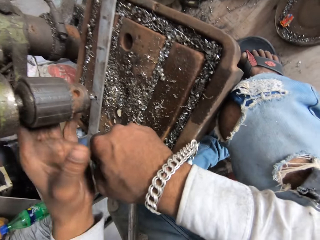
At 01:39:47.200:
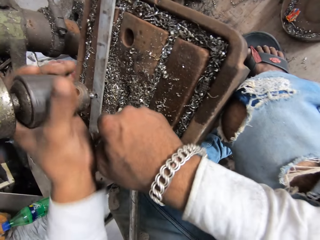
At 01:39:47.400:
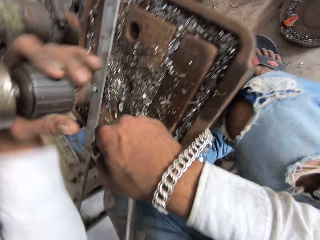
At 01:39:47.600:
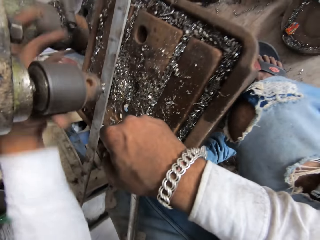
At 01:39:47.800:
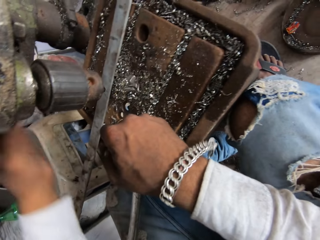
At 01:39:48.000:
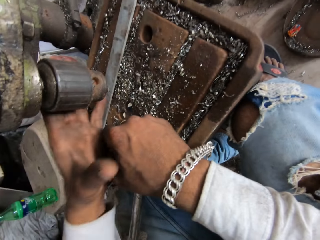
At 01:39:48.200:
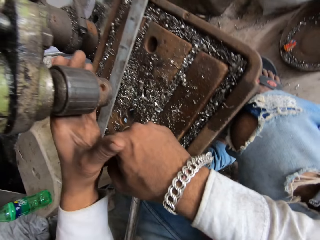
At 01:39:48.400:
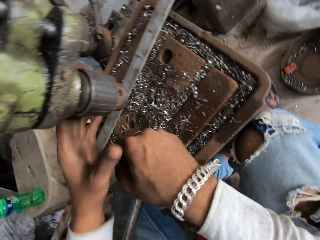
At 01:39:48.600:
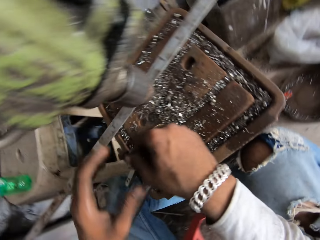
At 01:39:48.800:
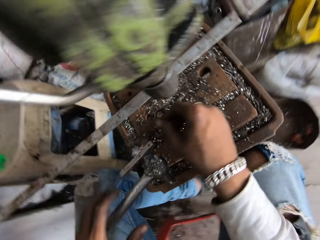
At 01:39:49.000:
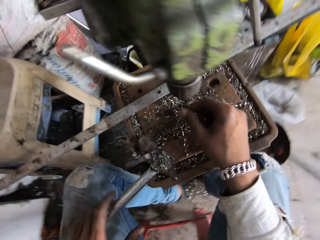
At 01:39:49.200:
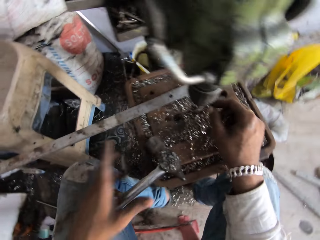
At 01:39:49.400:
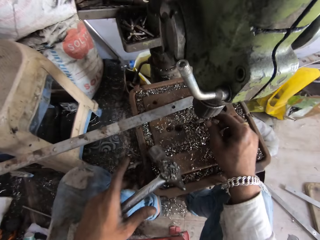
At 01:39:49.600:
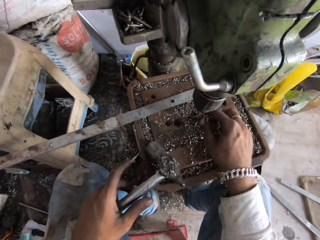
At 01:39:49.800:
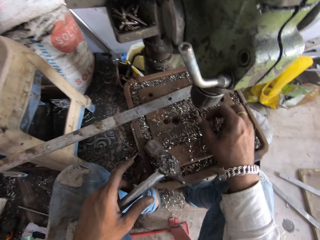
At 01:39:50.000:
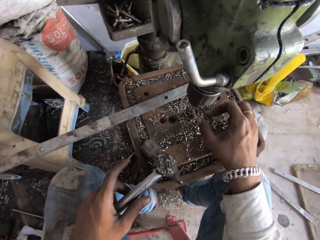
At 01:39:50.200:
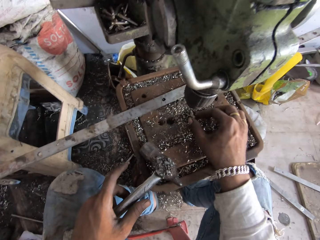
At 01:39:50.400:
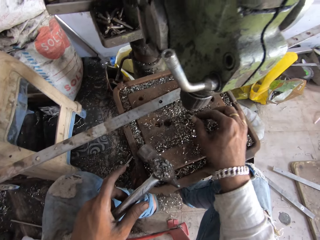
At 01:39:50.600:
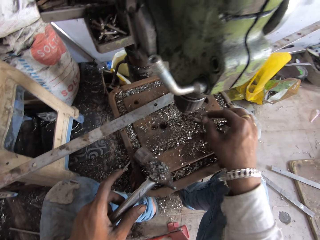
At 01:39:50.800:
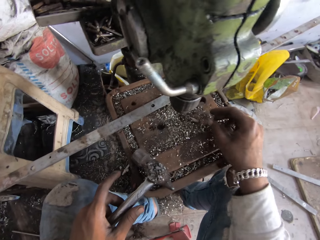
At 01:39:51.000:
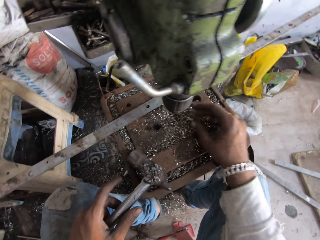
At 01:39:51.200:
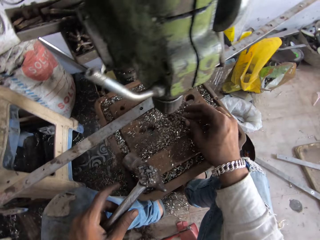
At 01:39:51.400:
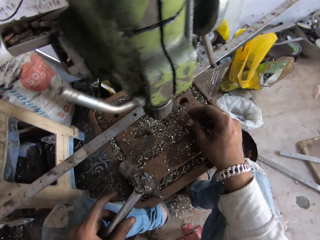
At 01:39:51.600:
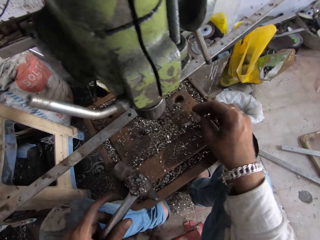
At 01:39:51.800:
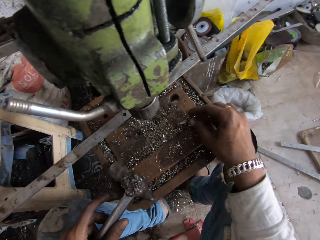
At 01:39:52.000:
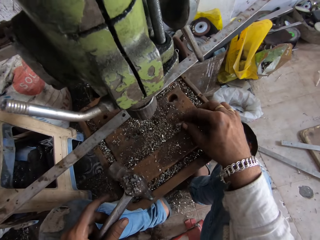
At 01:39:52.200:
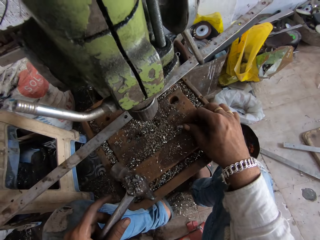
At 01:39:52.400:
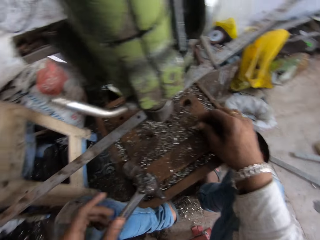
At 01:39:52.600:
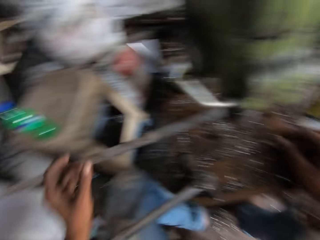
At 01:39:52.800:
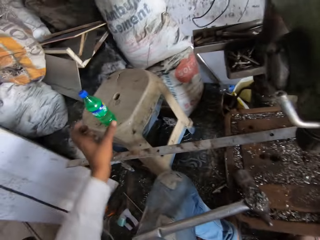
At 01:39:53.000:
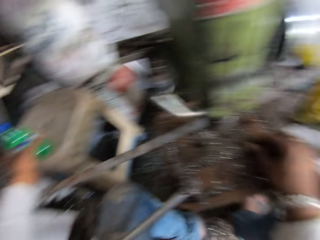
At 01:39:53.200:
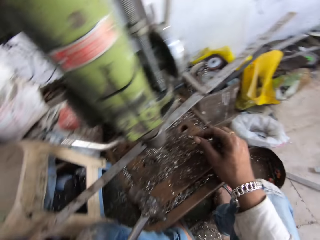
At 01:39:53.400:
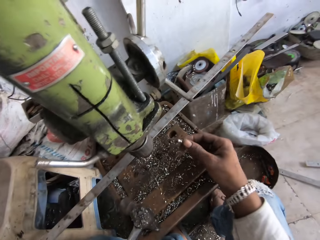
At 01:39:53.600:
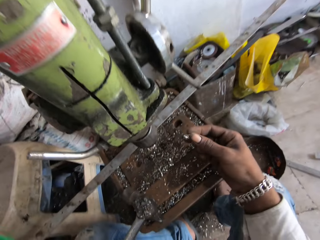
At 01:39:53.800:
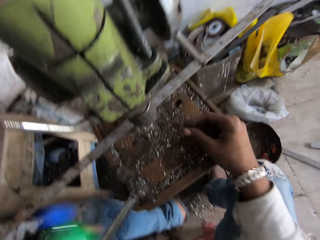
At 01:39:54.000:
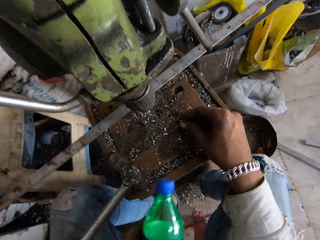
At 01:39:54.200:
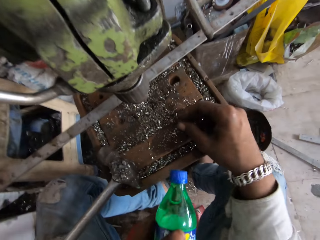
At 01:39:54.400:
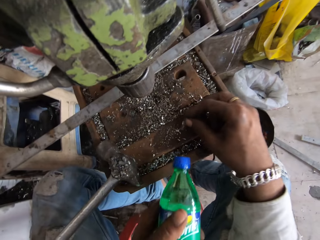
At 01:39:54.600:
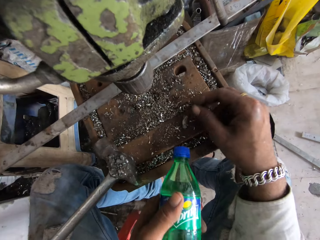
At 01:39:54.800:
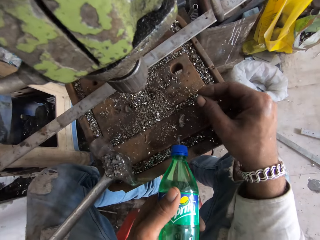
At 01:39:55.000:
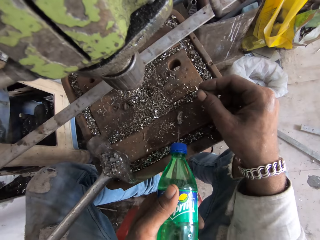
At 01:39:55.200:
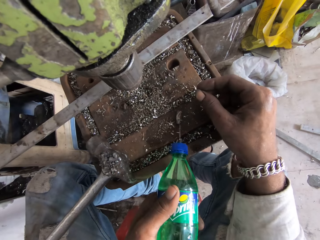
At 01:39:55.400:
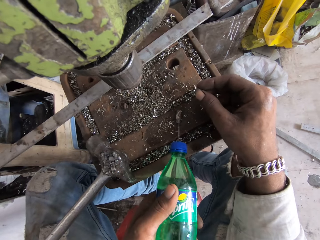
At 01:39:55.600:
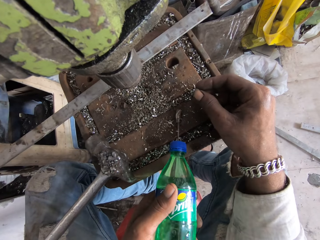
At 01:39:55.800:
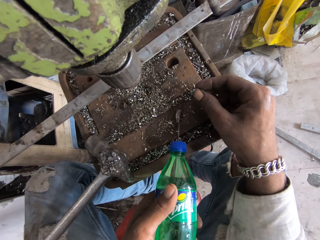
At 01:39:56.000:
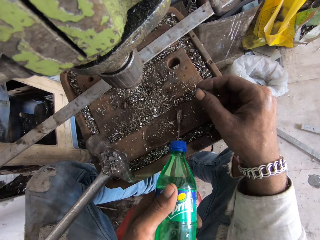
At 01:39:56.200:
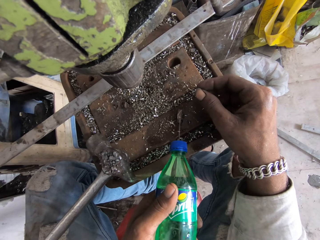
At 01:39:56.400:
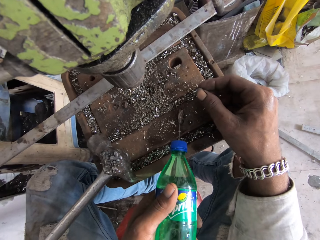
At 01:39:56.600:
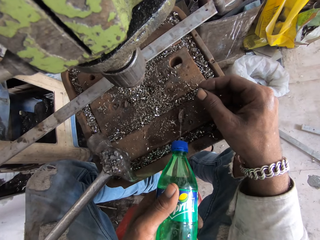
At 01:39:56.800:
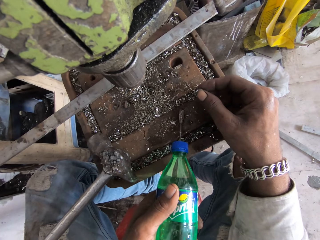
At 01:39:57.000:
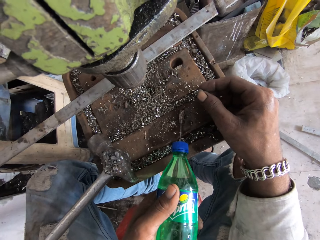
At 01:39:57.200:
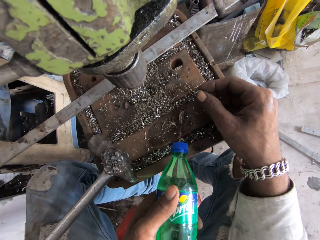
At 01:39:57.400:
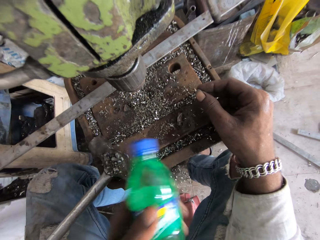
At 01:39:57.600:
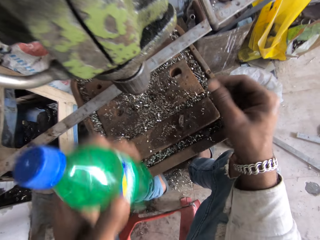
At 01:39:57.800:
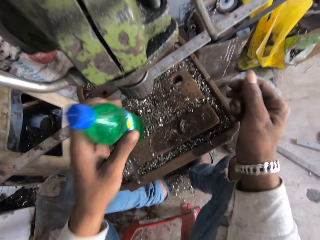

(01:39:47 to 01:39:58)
The camera wearer moves their hands. They pick up bits of steel. They pick up a bottle. They pour water on the steel.

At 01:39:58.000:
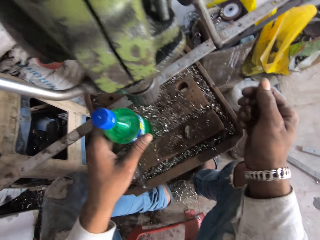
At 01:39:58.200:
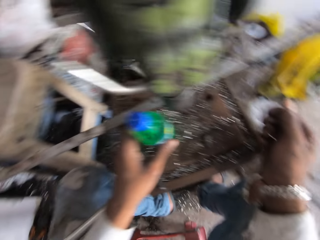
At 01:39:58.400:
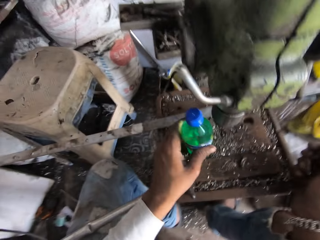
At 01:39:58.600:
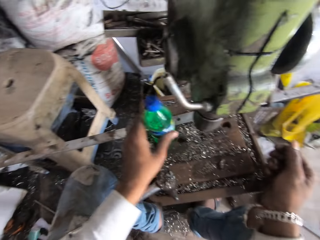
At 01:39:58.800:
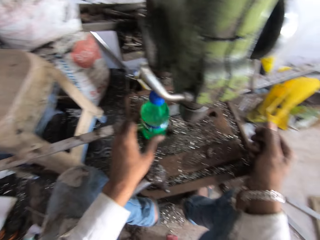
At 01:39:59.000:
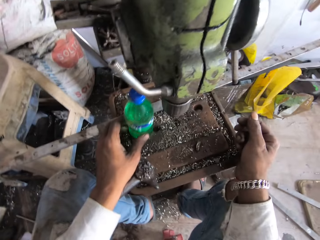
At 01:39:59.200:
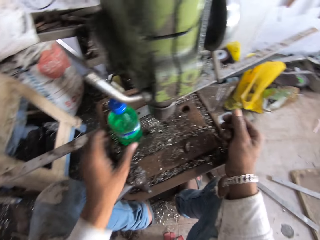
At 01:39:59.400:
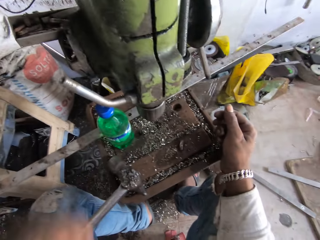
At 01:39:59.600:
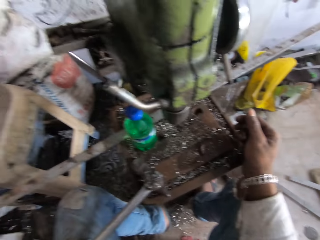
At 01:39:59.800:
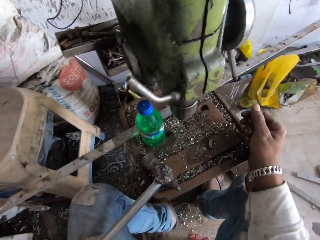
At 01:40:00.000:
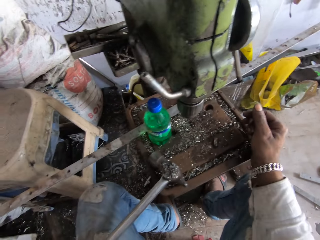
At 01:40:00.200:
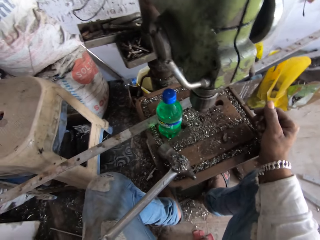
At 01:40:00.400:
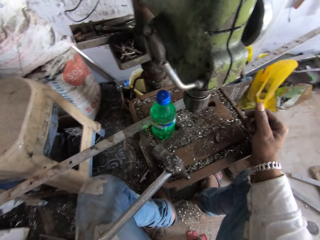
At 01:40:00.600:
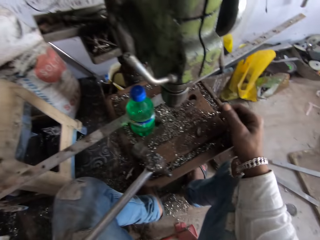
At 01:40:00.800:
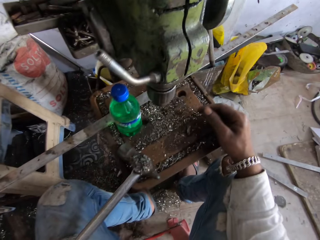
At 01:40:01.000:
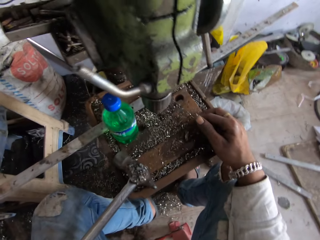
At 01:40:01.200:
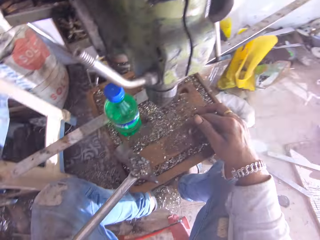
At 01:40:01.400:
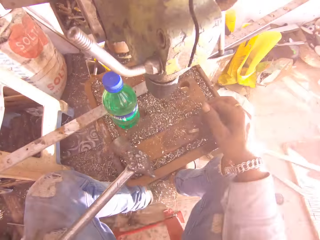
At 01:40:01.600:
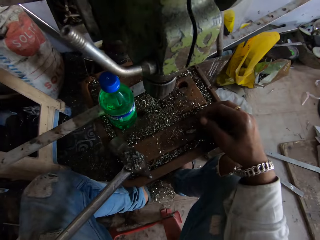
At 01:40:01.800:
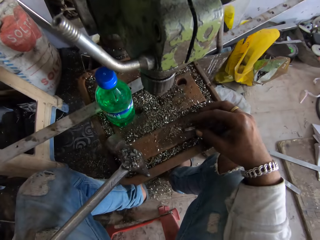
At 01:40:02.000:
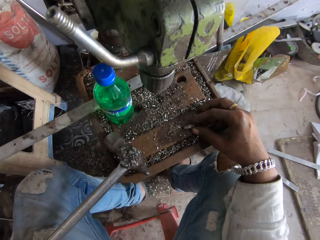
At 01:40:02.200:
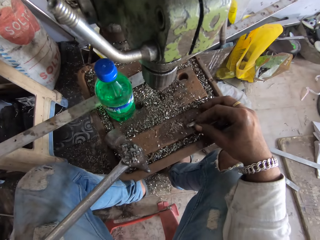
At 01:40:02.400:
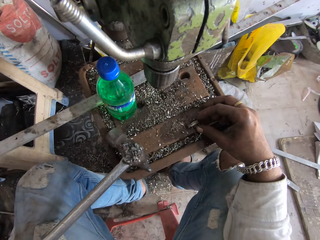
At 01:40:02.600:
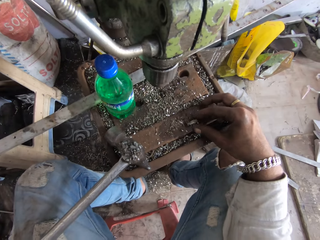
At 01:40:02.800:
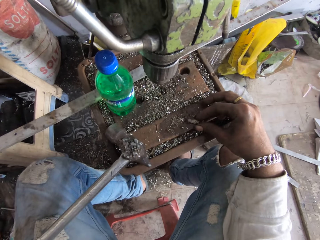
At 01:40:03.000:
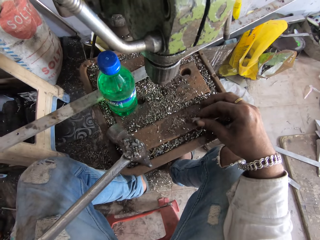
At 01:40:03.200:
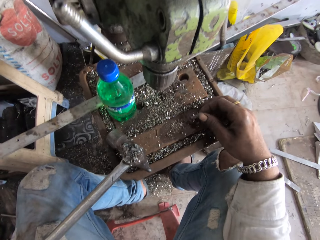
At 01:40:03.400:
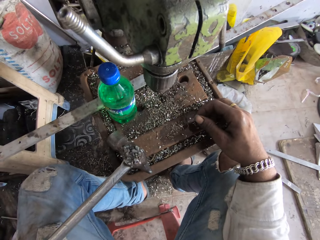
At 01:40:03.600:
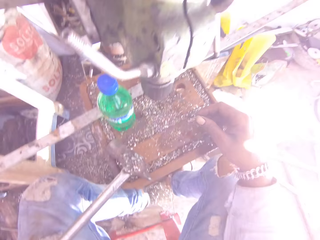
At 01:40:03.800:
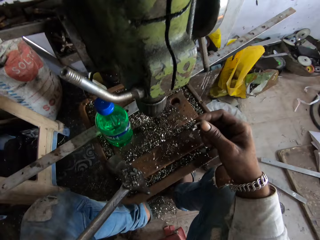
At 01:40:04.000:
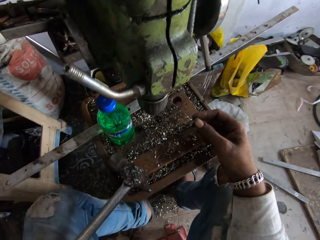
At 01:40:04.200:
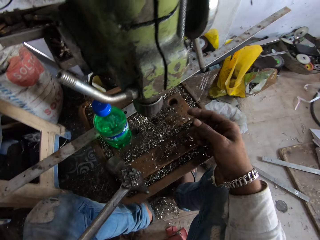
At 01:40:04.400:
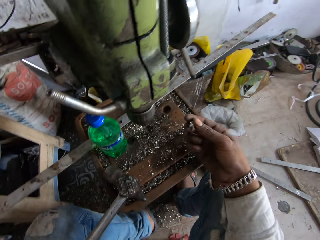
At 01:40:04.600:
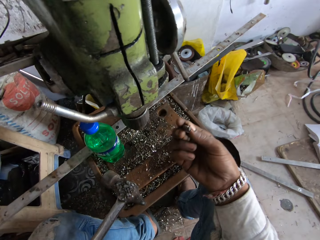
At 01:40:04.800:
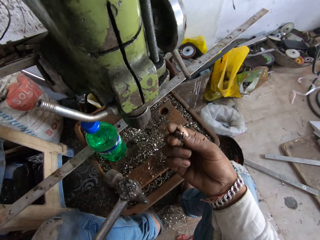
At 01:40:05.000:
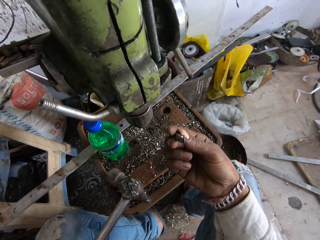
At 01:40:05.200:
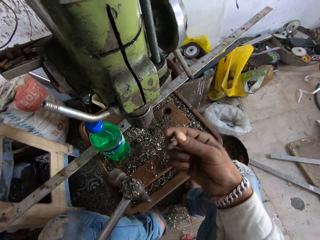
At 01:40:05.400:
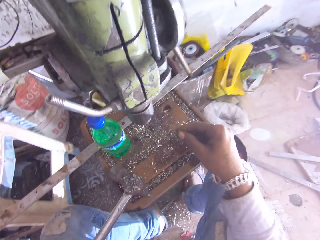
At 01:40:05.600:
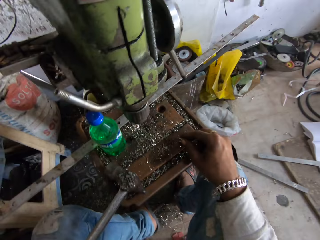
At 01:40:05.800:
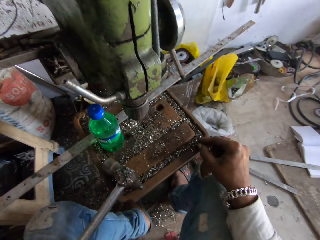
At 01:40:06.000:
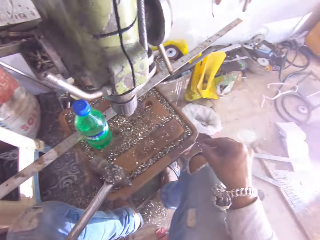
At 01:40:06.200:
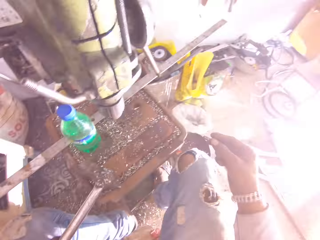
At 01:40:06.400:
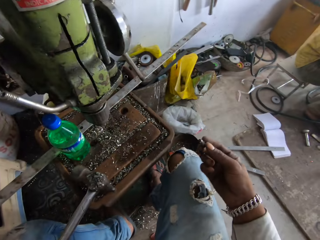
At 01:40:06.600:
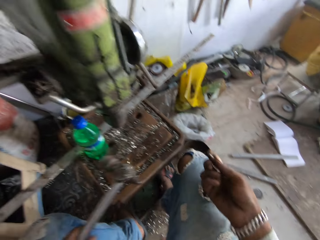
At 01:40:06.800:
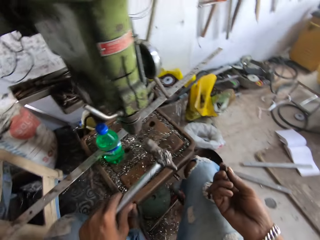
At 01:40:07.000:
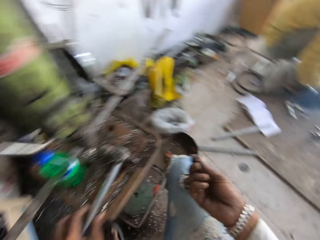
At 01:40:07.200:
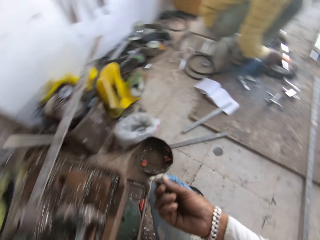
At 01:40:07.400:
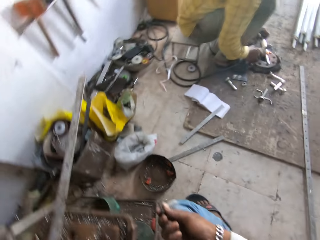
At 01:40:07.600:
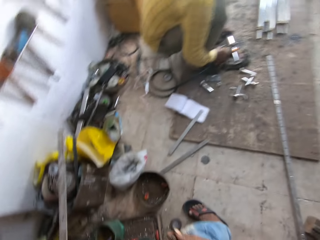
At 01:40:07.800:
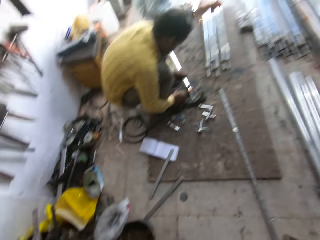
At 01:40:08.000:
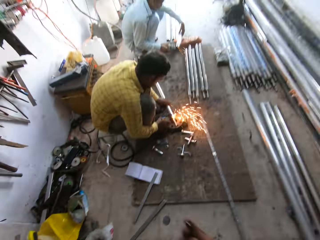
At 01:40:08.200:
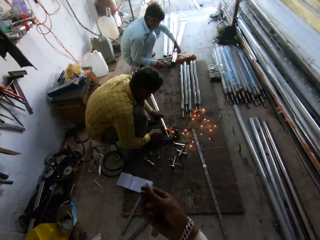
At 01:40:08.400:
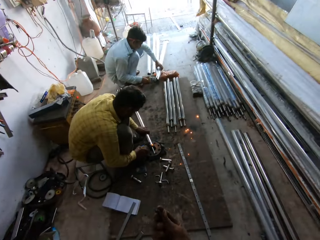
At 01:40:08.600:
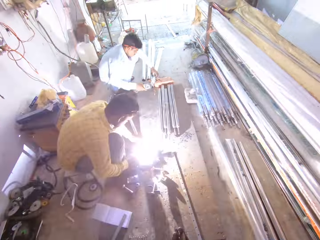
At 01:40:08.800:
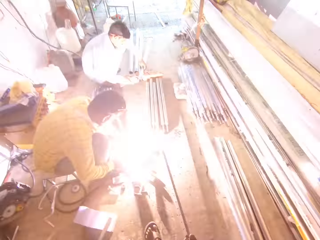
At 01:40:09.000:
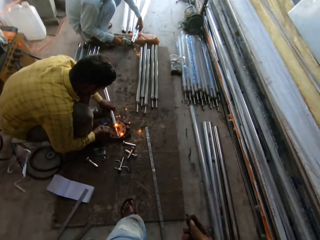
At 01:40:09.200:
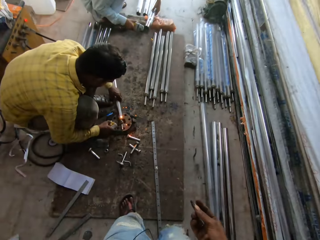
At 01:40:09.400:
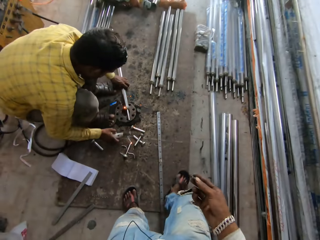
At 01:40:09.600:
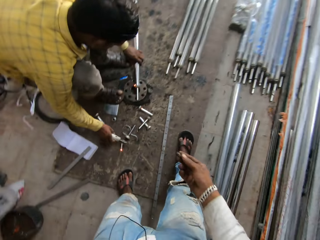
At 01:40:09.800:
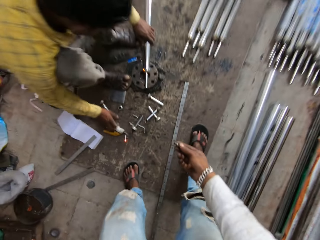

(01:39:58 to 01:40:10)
The camera wearer puts the bottle down. They move the steel. They lift their hand. They pick up metal bits. They walk across the workshop. A man welds.
